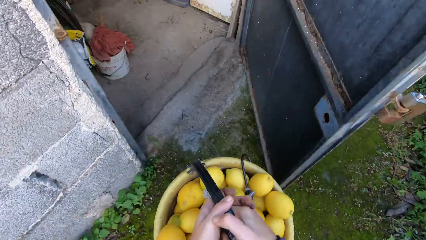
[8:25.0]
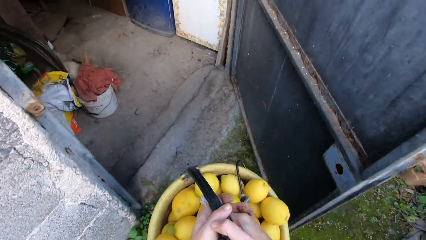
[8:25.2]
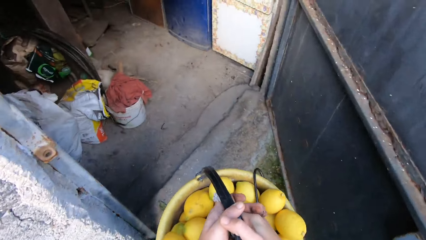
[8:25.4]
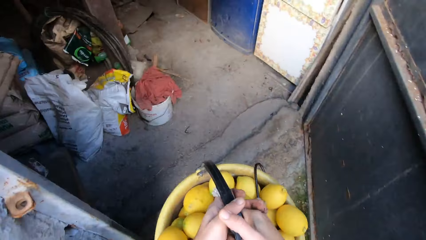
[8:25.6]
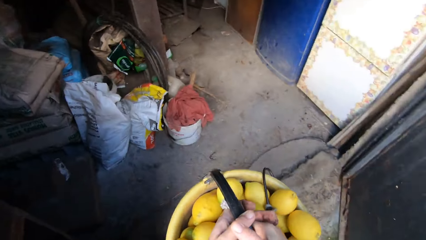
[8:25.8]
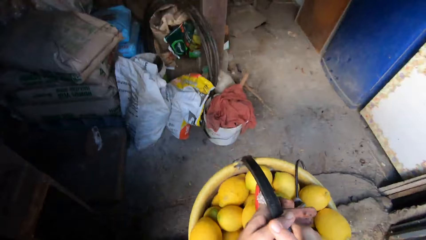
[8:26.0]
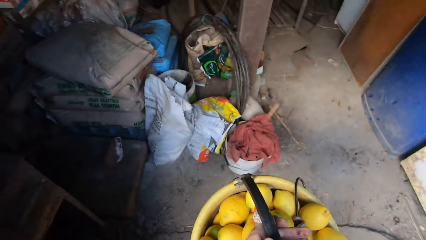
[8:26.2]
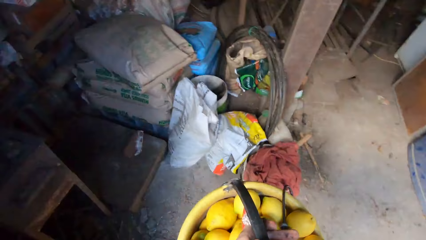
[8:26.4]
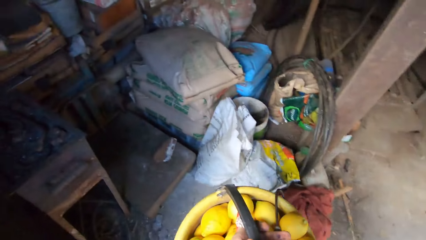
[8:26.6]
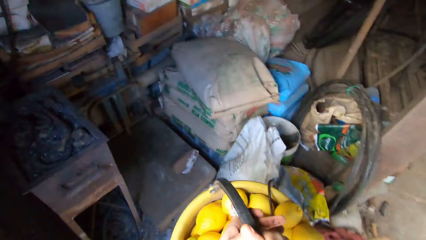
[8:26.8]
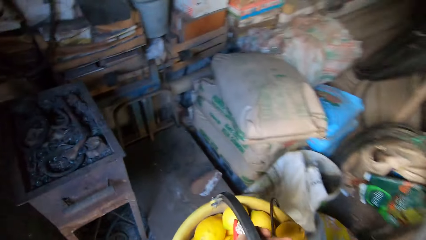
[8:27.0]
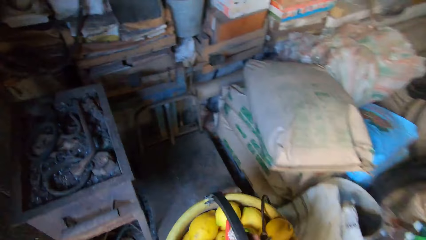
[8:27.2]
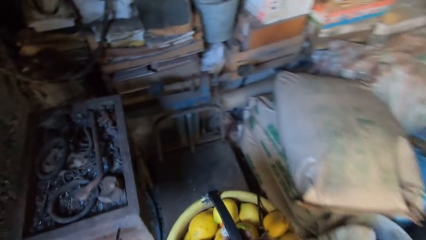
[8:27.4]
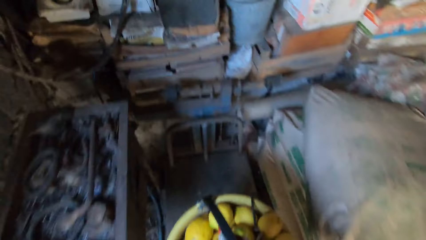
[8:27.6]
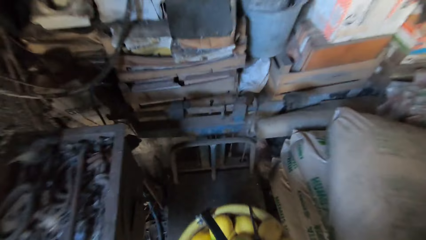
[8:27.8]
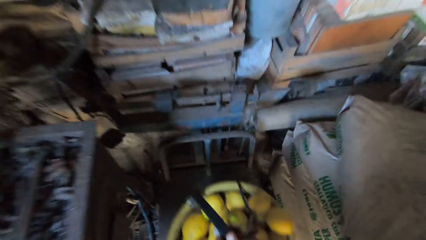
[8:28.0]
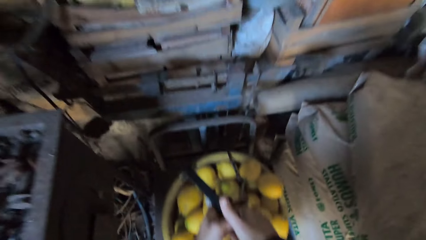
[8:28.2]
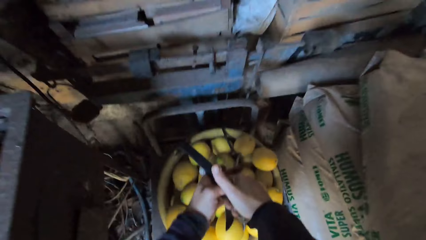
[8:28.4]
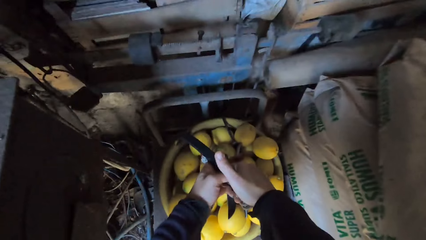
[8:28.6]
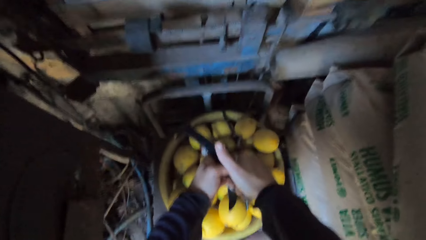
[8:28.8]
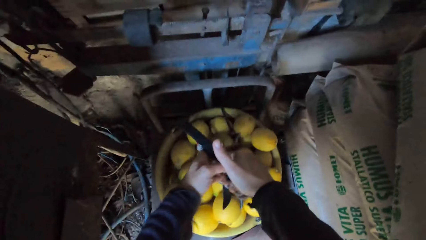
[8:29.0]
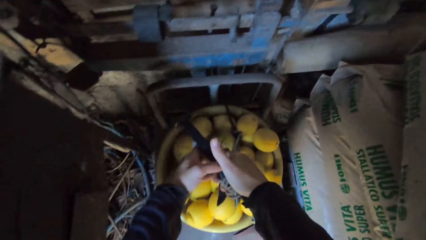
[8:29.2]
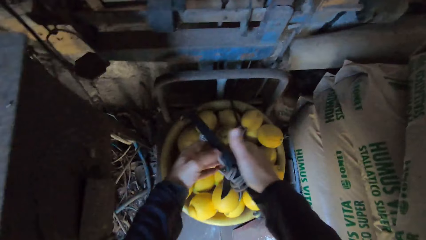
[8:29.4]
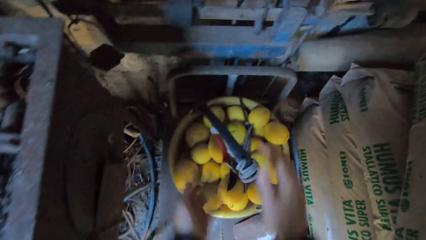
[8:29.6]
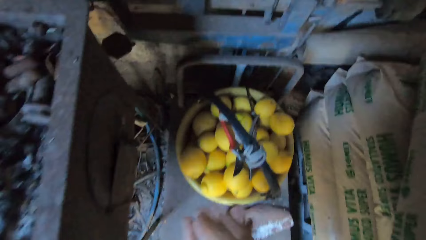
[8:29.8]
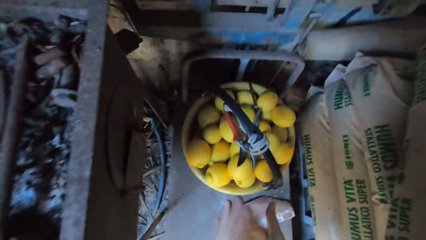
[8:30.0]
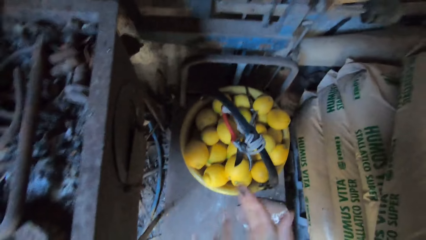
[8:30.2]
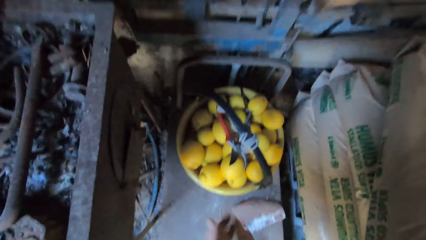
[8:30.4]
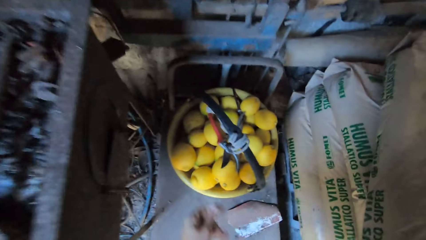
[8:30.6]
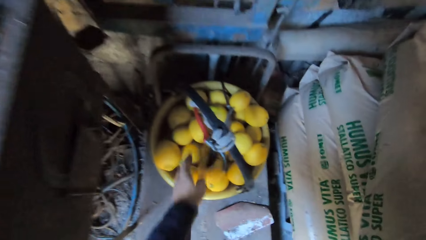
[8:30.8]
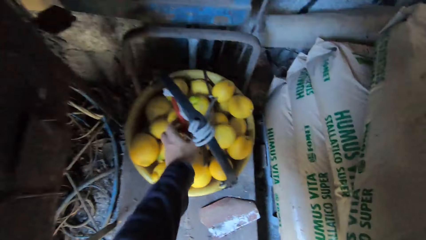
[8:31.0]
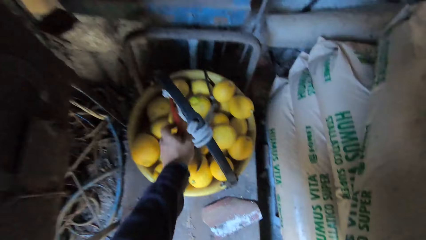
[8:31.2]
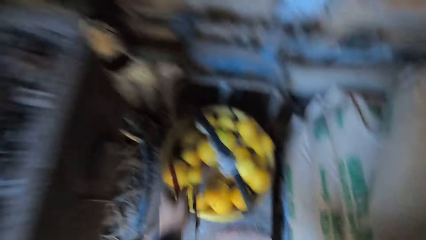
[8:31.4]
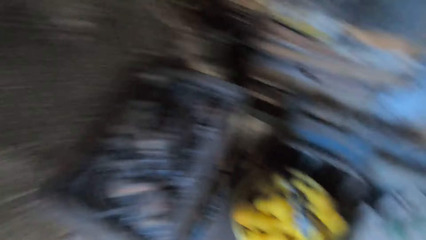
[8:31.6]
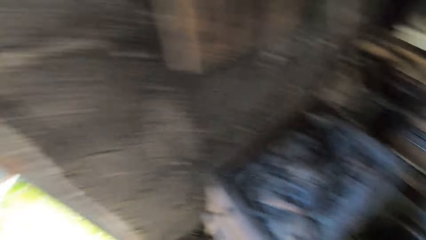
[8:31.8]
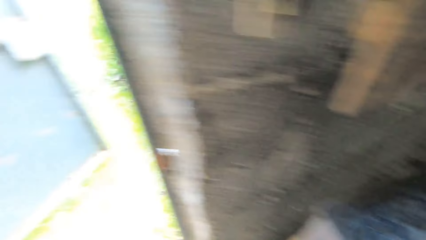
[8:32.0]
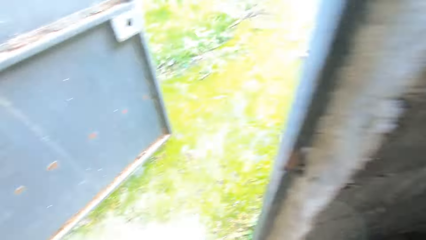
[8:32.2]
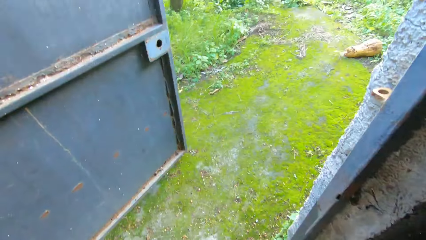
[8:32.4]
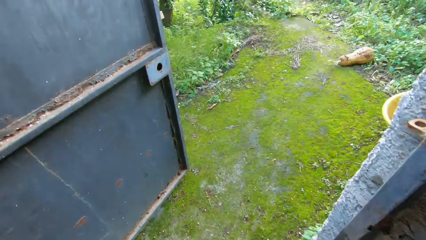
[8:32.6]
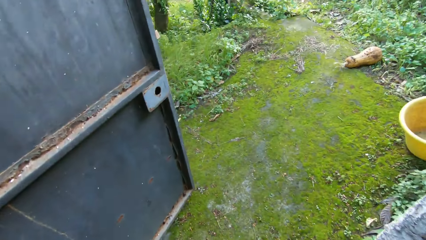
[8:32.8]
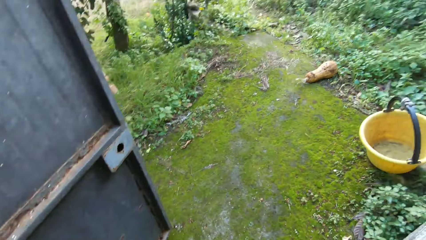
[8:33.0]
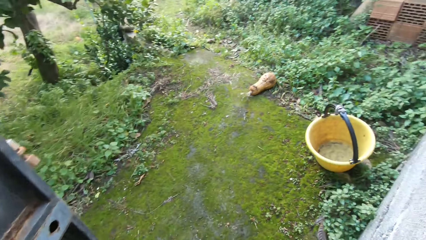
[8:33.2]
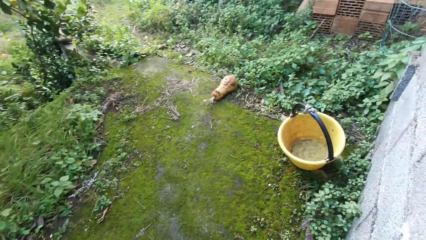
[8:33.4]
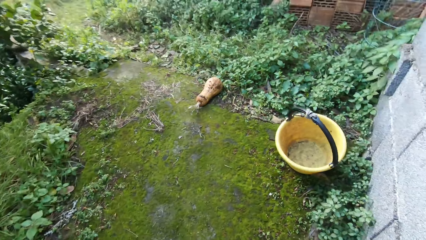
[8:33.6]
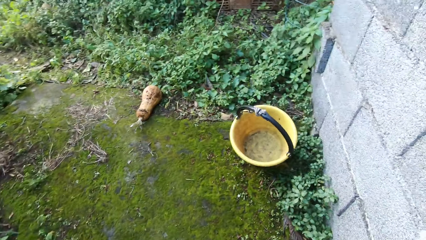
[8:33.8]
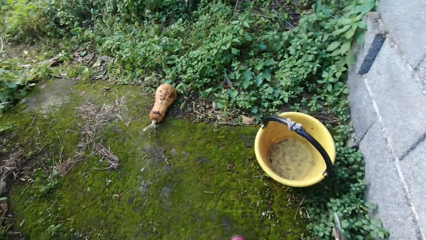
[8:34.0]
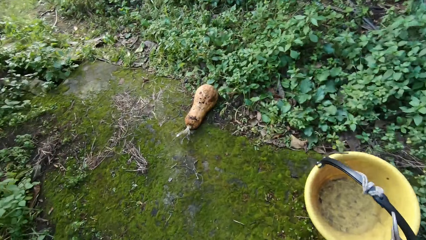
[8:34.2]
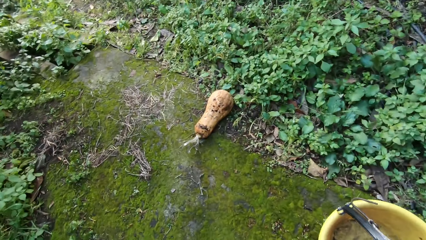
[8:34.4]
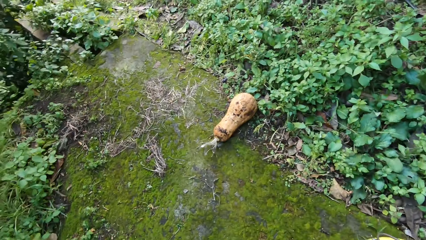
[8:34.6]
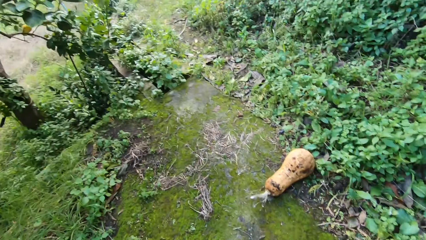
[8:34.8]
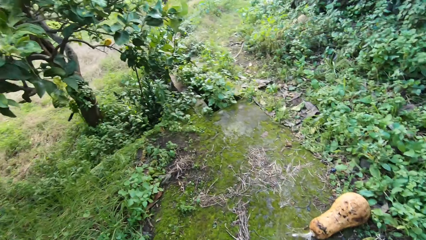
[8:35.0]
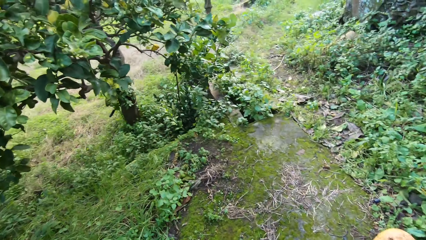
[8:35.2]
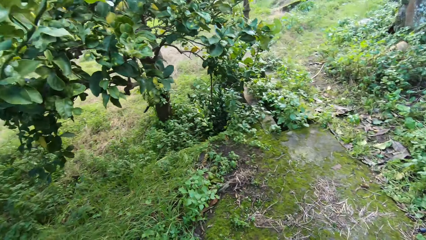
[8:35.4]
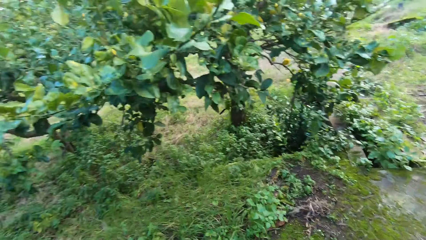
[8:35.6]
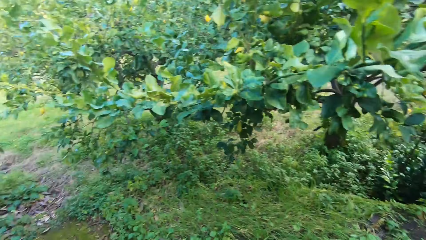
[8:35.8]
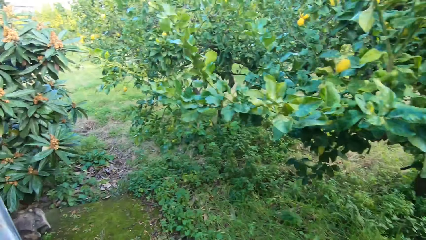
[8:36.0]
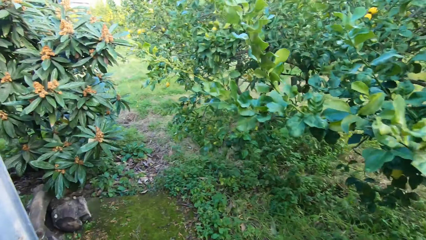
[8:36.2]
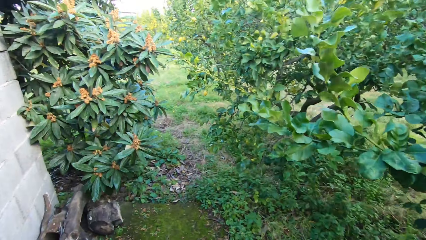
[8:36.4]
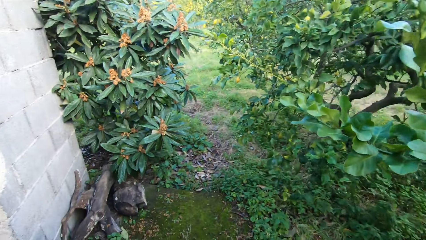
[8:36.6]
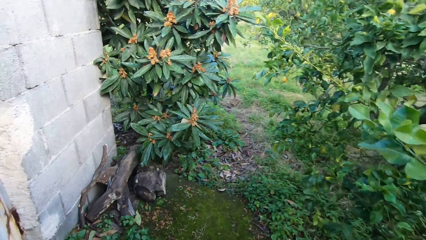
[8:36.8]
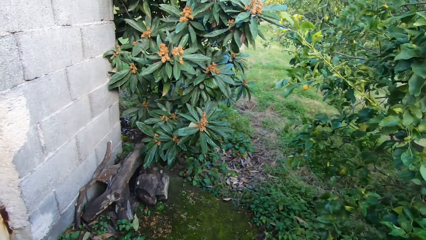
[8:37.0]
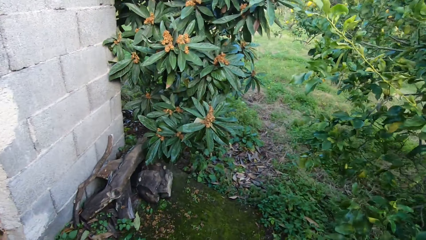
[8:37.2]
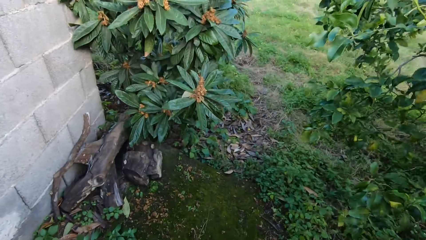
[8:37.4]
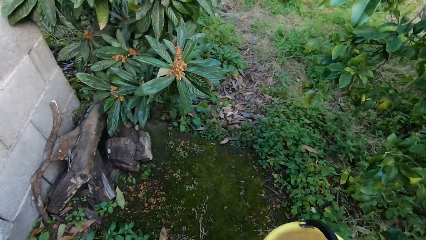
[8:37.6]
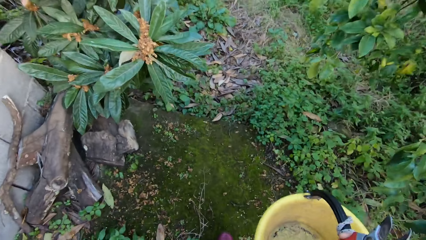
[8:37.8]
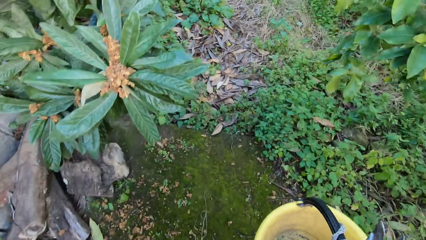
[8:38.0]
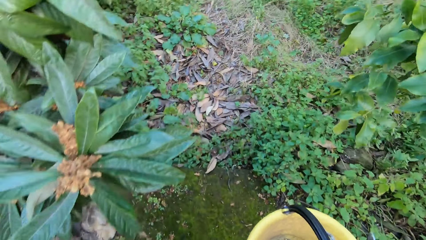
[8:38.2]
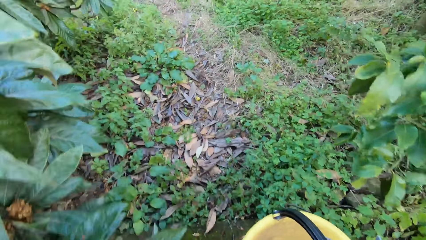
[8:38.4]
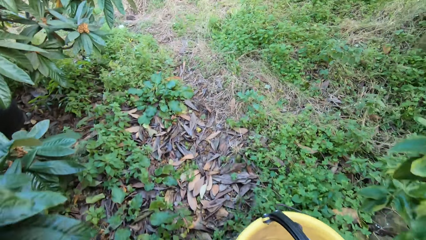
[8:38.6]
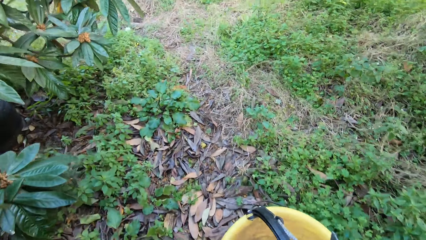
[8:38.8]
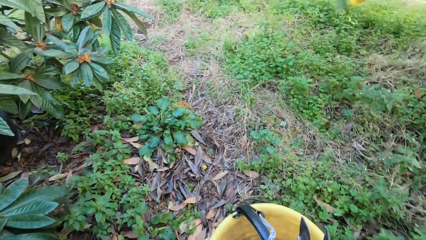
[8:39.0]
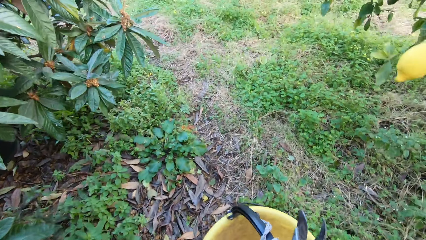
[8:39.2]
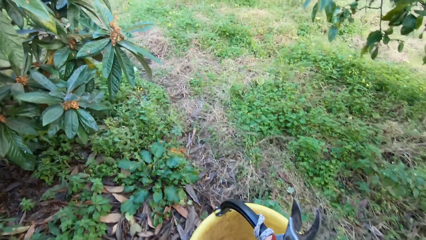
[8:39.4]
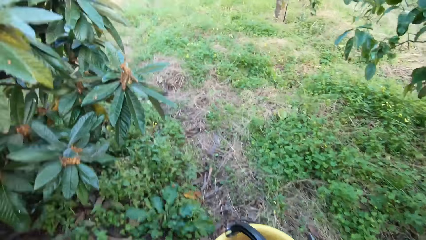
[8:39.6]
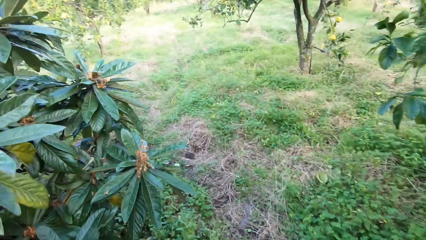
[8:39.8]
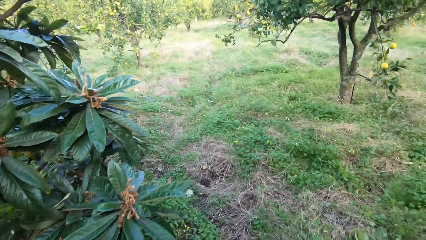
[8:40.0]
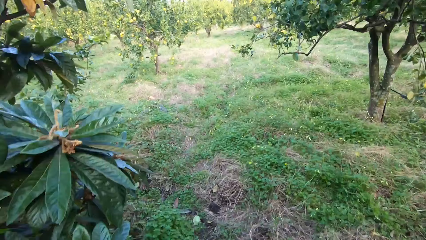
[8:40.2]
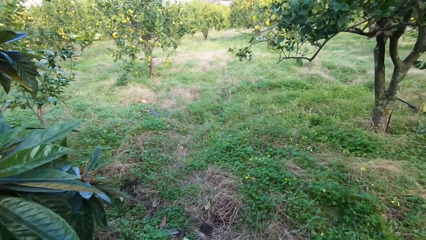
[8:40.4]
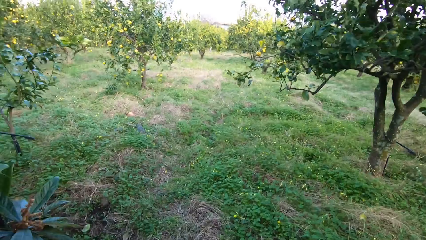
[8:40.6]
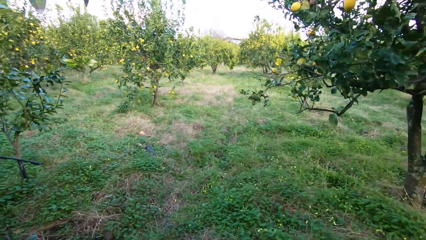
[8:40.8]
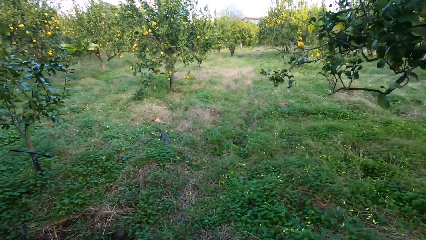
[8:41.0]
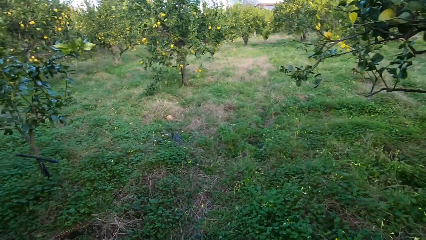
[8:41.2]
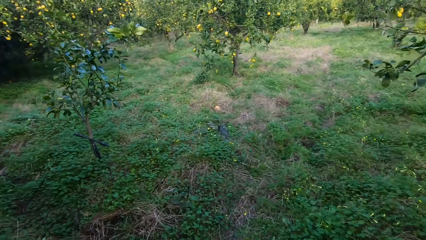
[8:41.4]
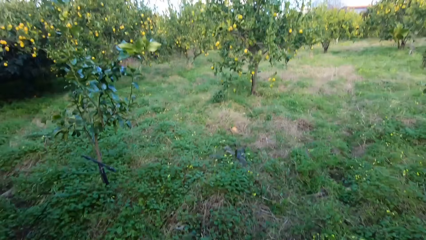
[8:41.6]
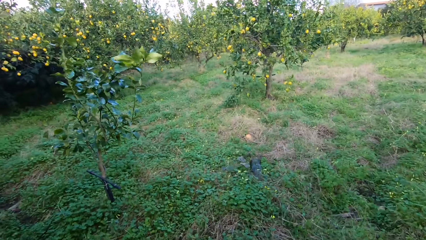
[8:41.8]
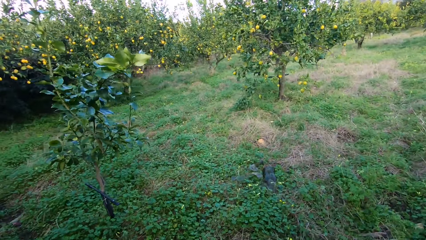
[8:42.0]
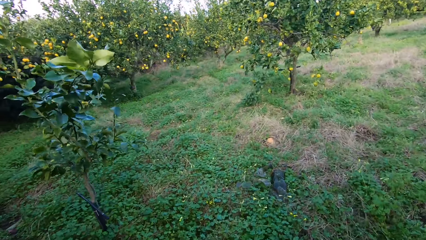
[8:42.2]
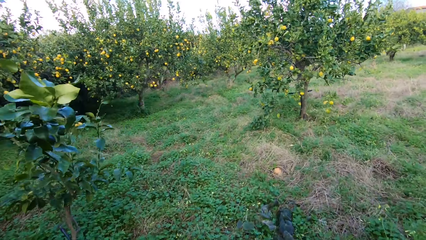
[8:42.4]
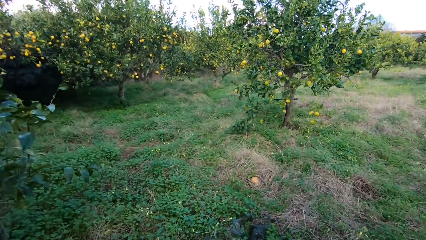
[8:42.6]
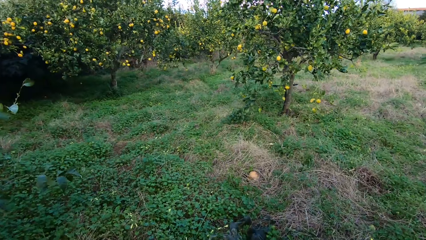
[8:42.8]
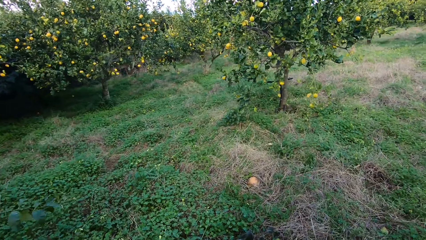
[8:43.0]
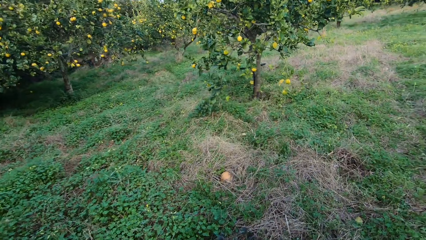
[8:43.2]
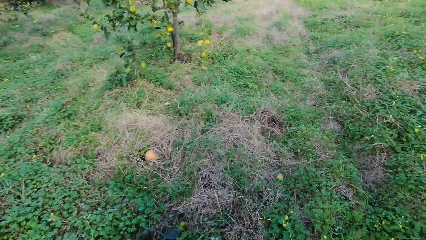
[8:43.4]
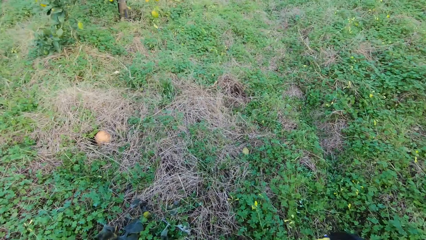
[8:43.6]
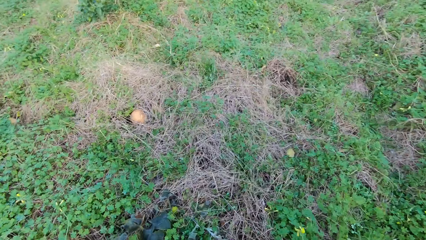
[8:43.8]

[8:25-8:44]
The camera wearer carries the bucket filled with lemons into the store. He puts the bucket on the floor. He dusts his palms. He picks up the plier or pruning shears in the bucket with his left hand. He walks out of the store. He walks towards another melon on the floor with a bucket in his right hand.
